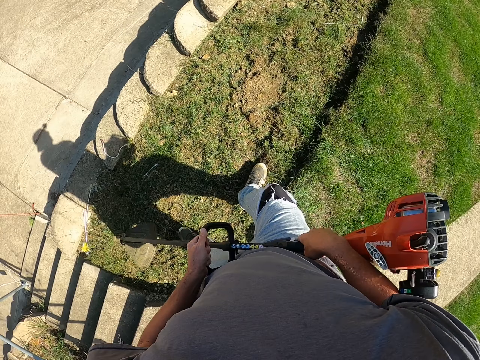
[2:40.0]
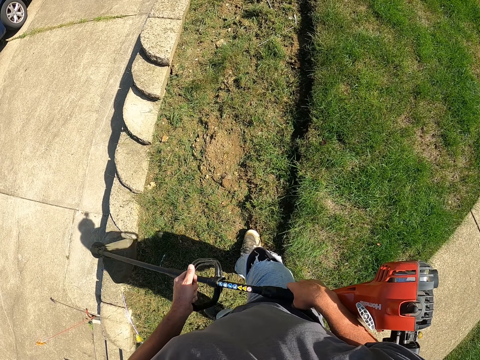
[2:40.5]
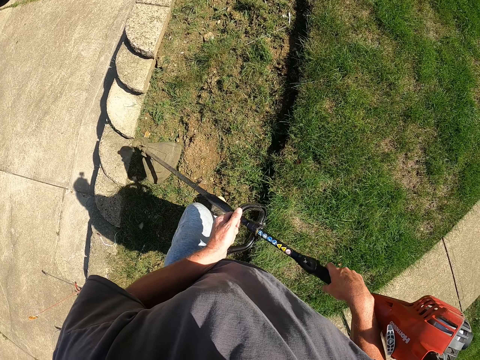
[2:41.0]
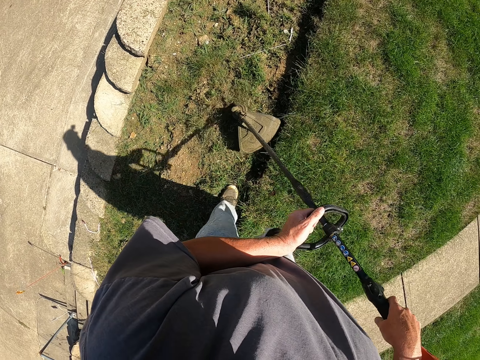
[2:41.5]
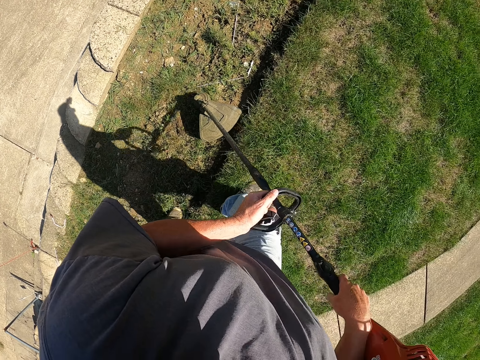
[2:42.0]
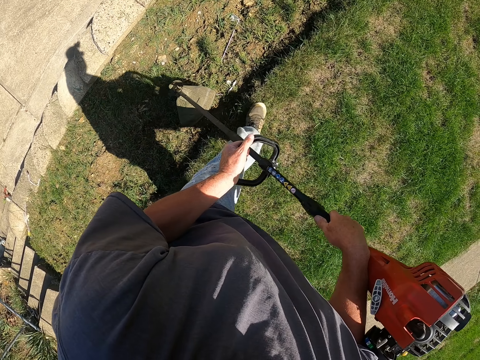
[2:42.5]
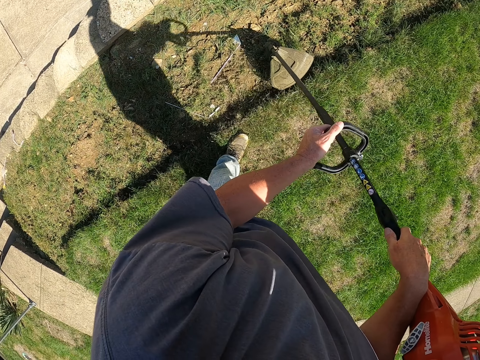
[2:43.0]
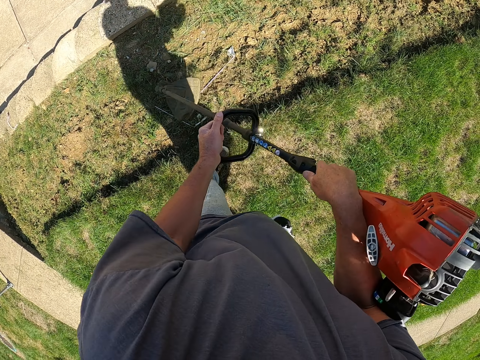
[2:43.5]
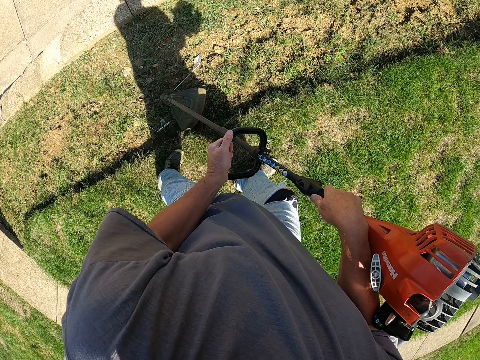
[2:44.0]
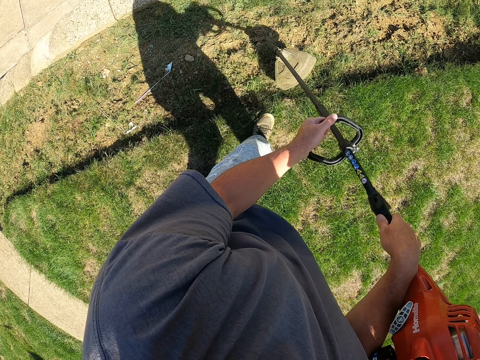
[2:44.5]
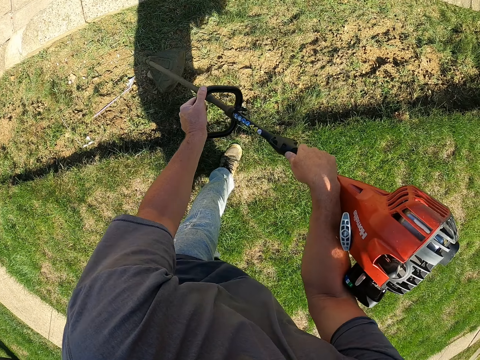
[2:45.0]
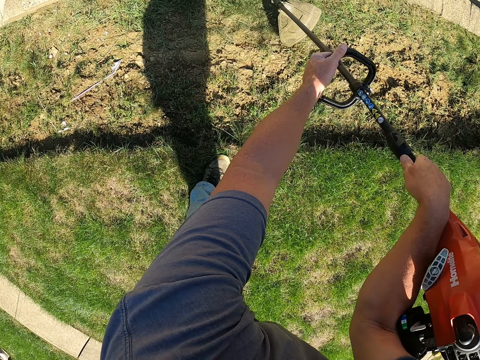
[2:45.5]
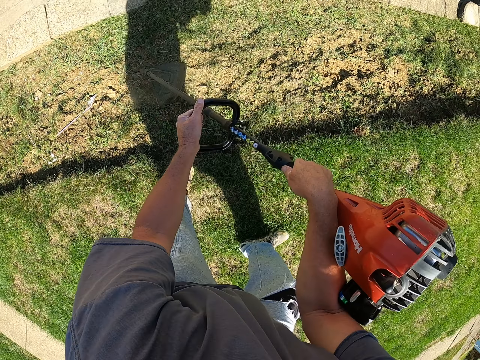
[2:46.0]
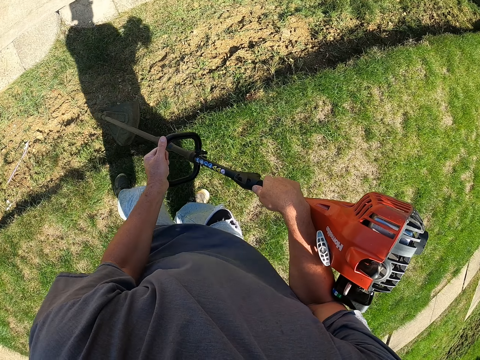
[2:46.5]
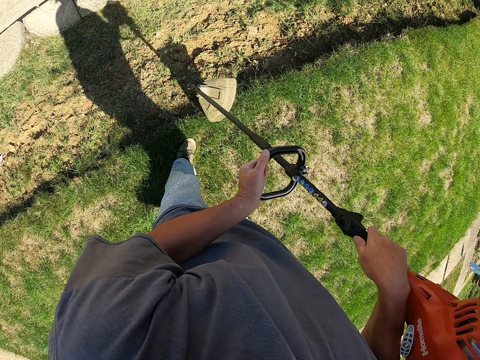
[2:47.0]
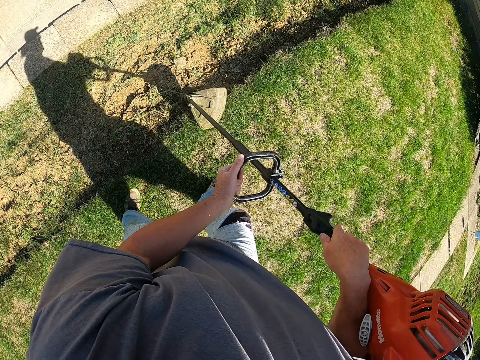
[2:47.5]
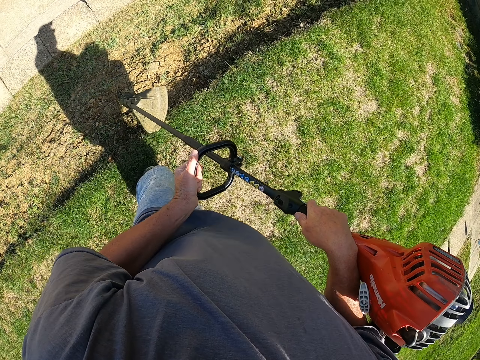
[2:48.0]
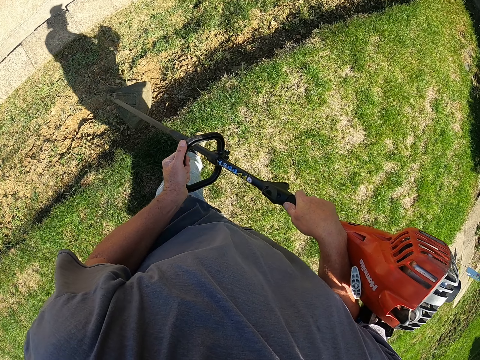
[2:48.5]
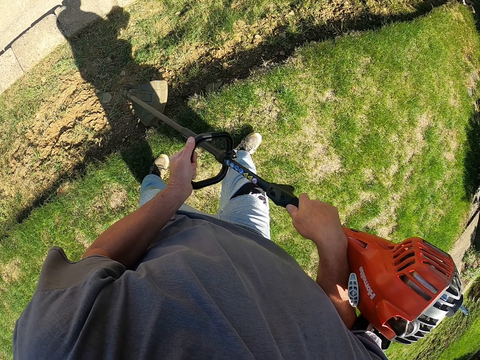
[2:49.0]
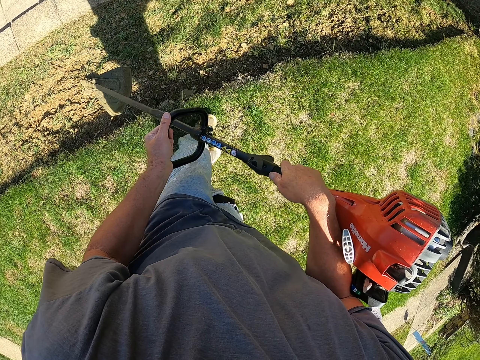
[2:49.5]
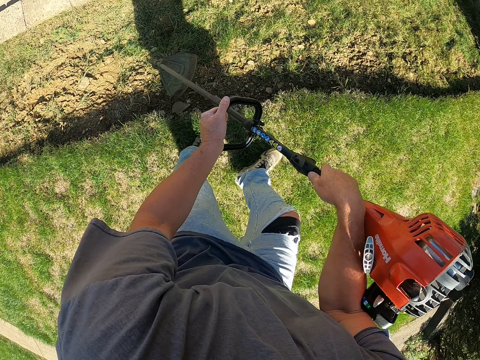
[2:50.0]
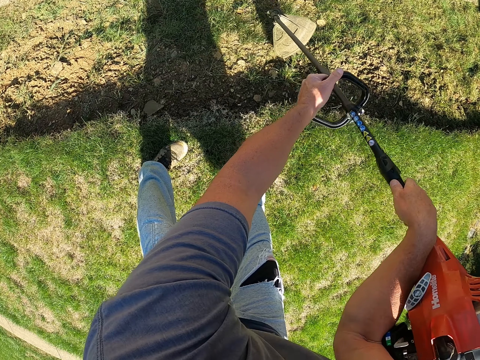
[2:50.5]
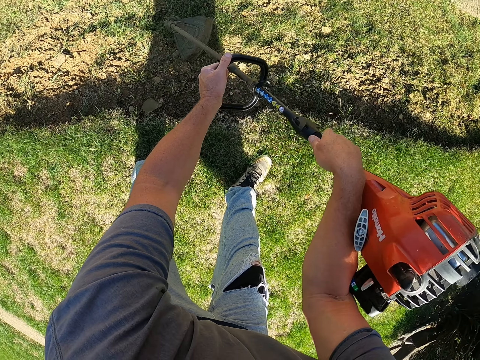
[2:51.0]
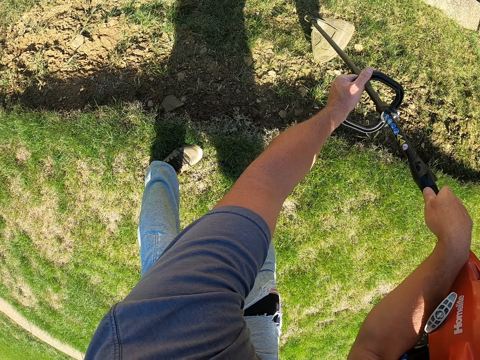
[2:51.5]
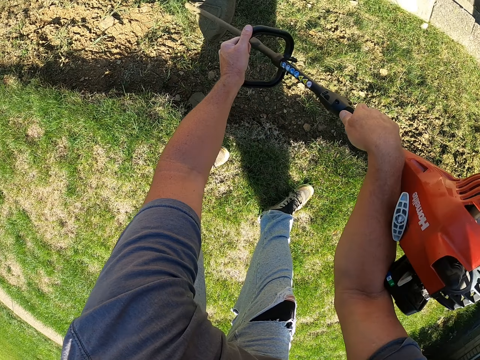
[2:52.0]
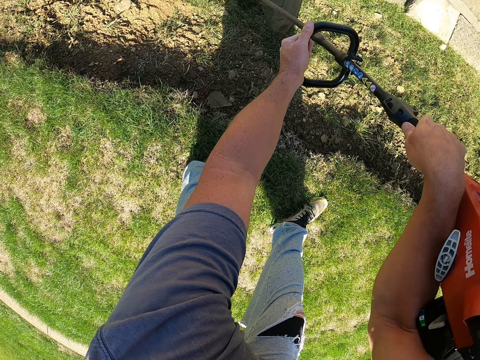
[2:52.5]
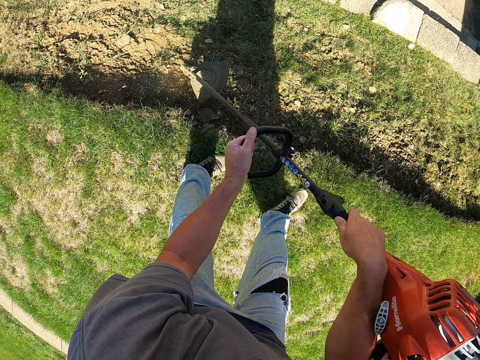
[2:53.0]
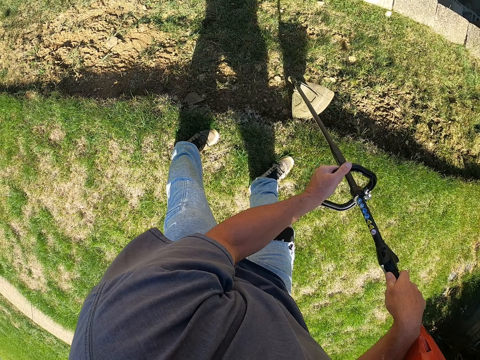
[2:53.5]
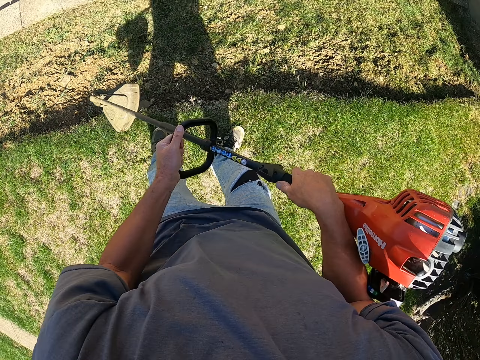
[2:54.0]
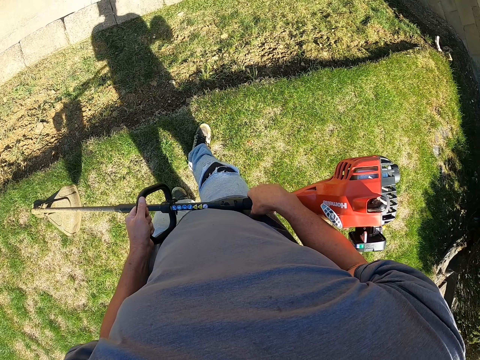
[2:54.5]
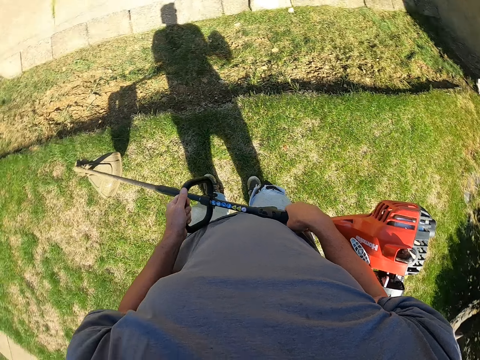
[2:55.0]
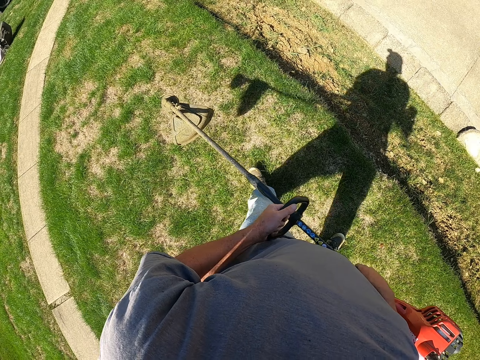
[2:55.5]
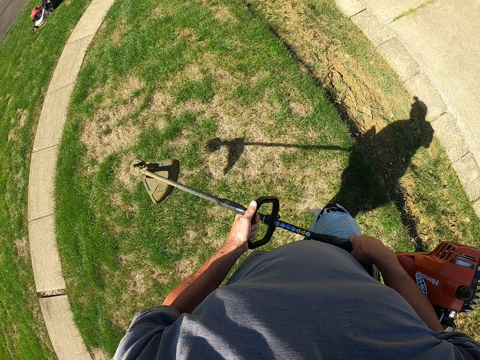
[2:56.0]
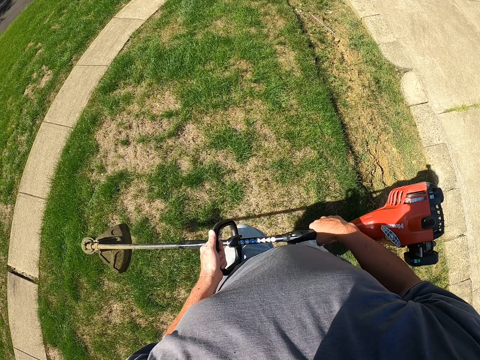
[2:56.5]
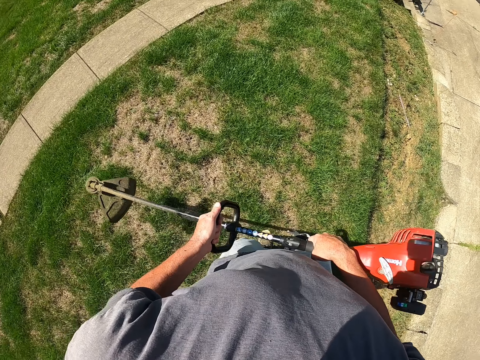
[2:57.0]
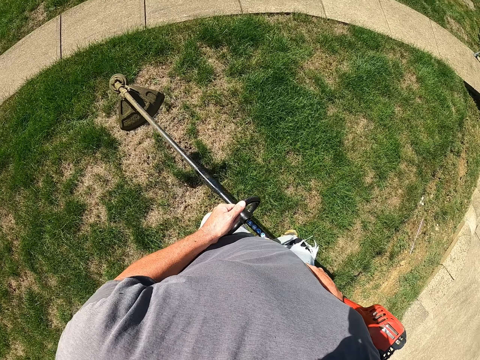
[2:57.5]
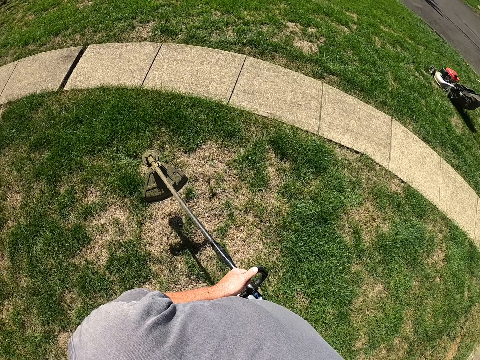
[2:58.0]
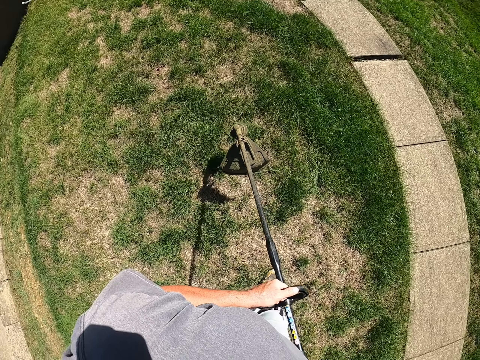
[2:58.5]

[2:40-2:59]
The camera wearer walks when cutting grass. They cut the grass with the lawn mower. They walk when cutting grass. They cut the grass with the lawn mower. They hold the lawn mower. They walk when holding the lawn mower.

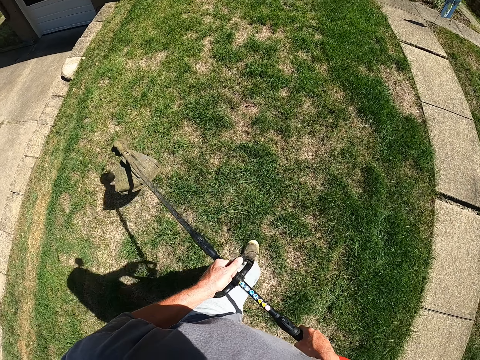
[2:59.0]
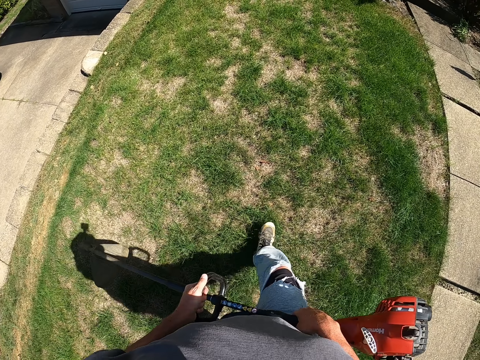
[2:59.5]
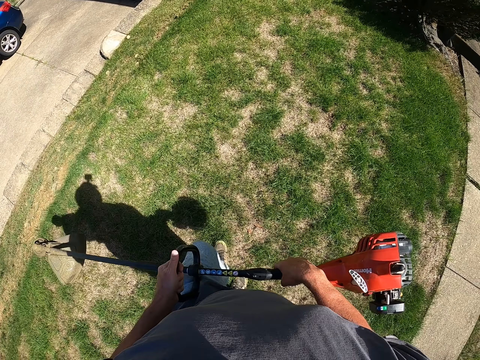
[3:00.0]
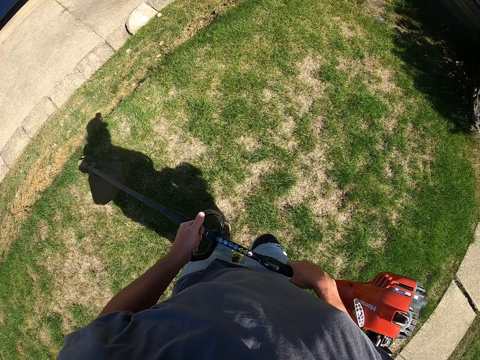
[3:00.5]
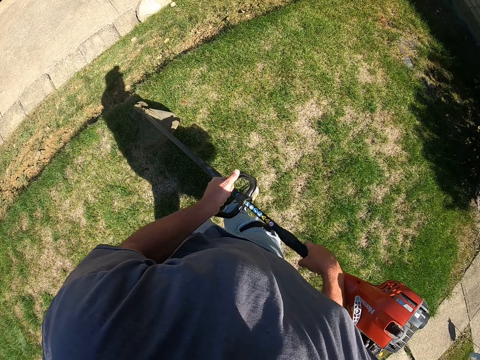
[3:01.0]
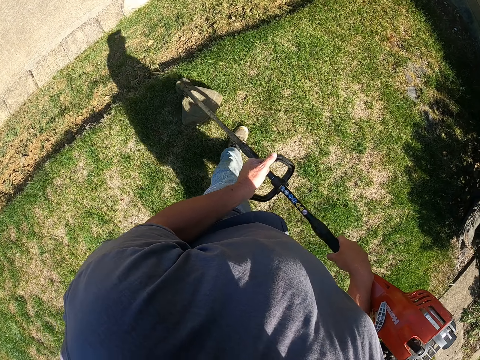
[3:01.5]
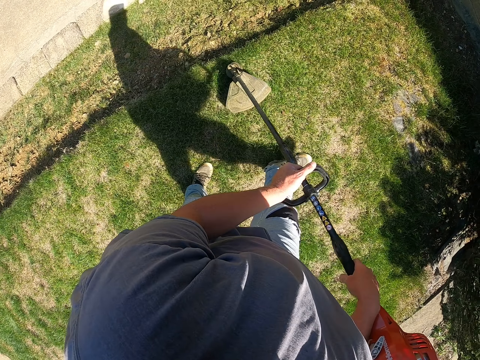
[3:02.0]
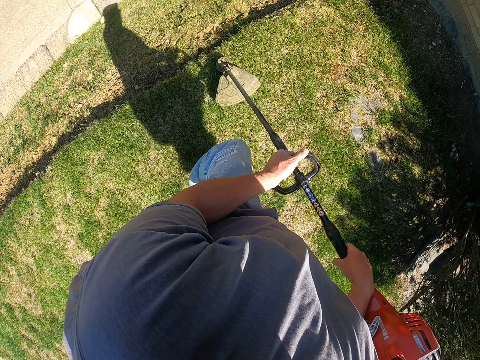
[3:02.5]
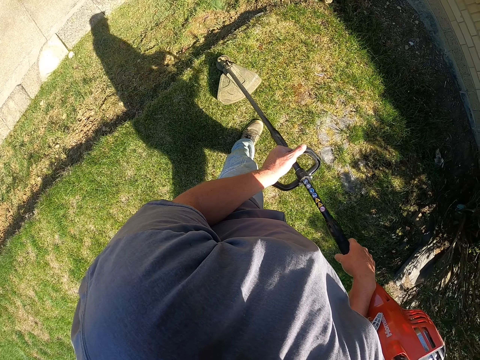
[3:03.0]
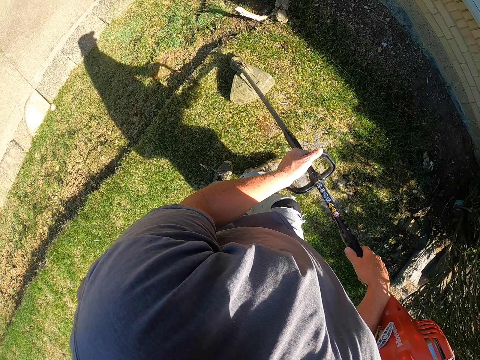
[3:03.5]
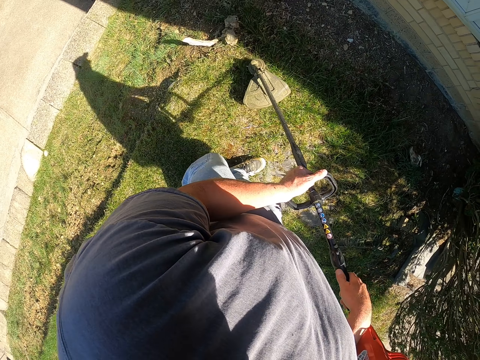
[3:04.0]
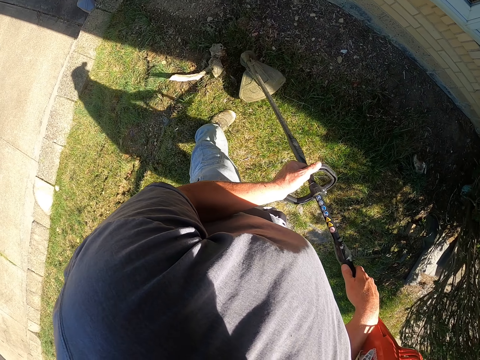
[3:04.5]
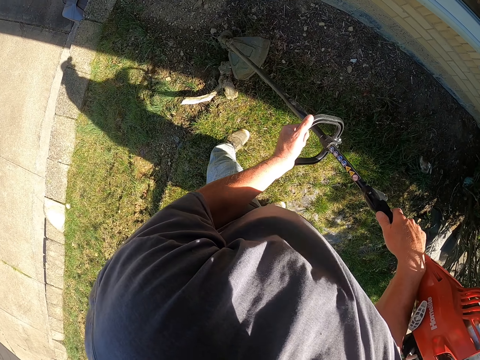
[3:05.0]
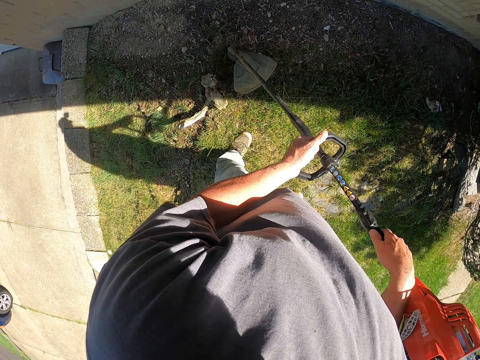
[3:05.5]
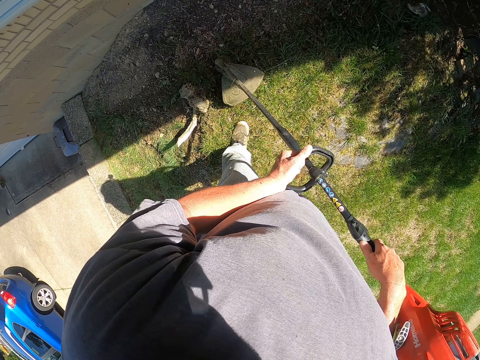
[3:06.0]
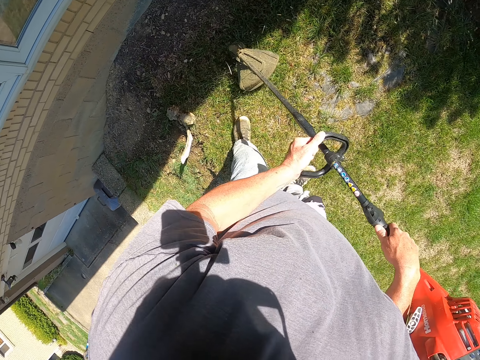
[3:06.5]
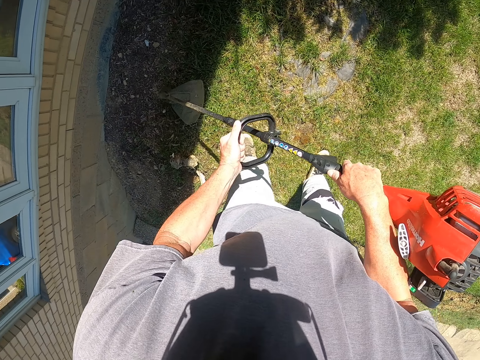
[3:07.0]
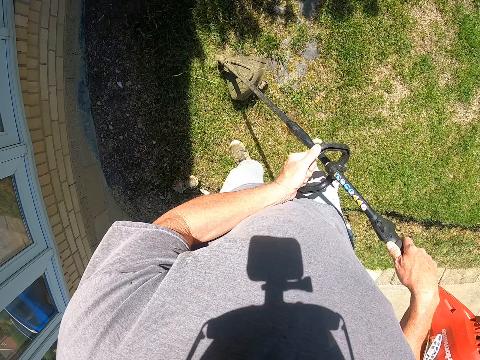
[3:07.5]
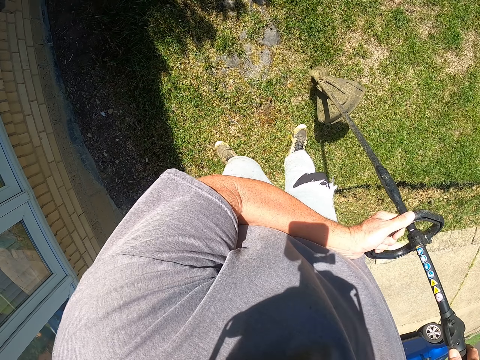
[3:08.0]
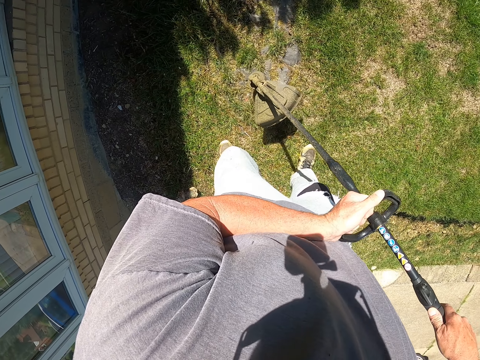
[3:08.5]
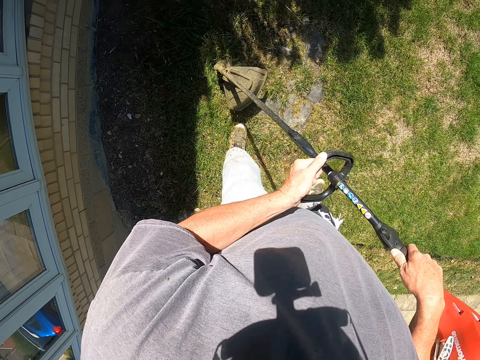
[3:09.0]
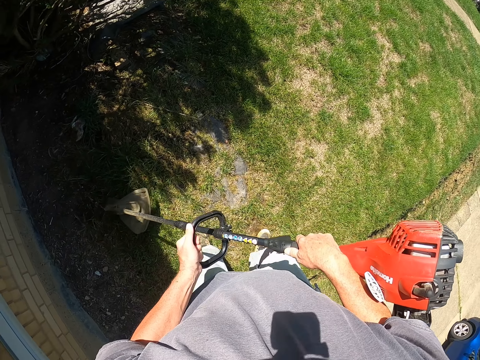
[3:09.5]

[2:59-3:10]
The camera wearer cuts the grass with the lawn mower.
